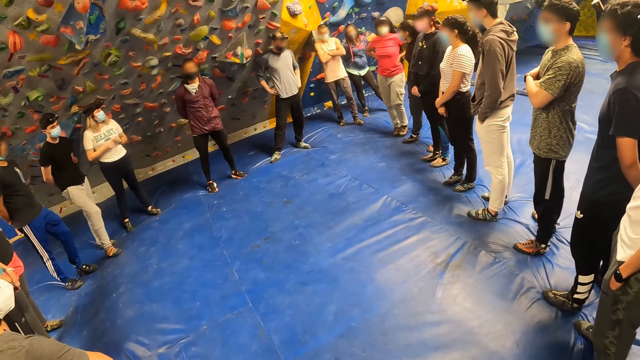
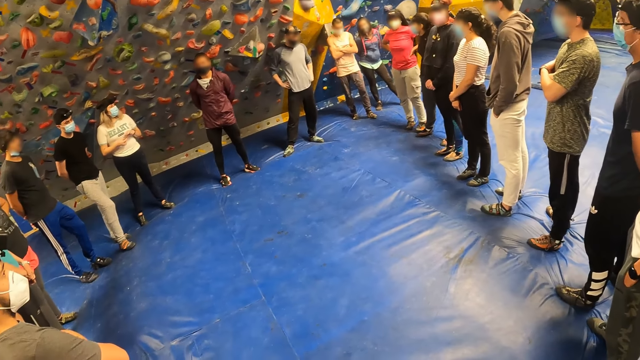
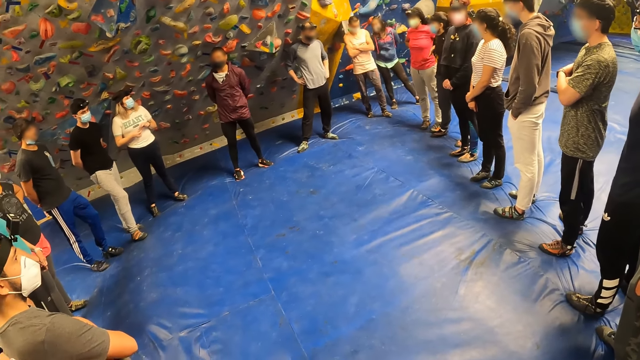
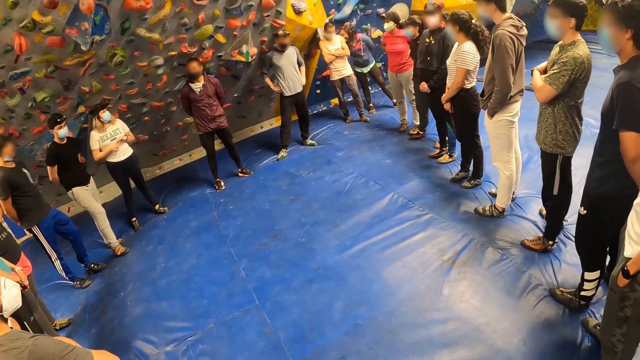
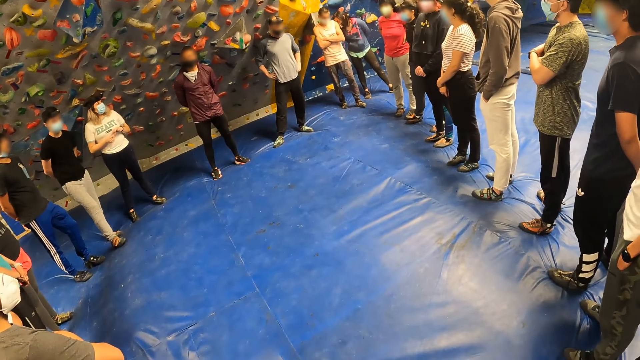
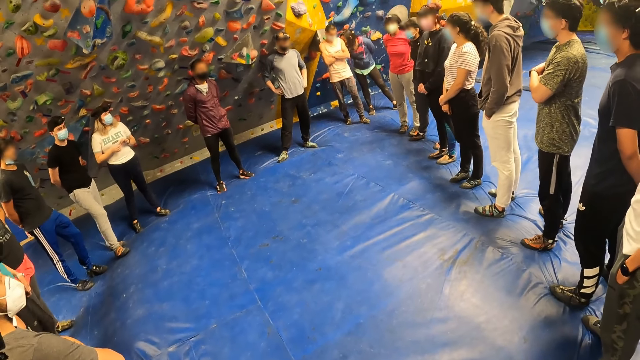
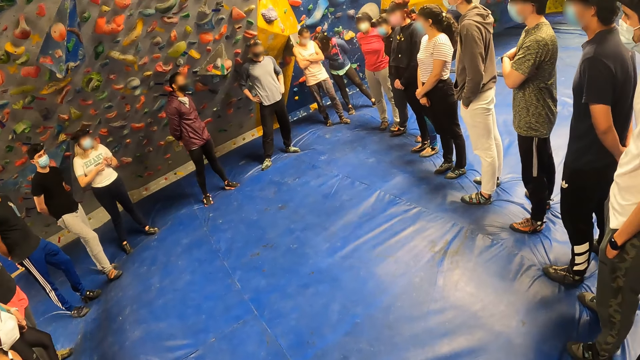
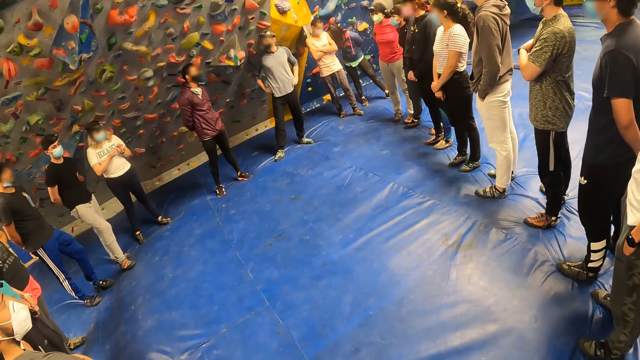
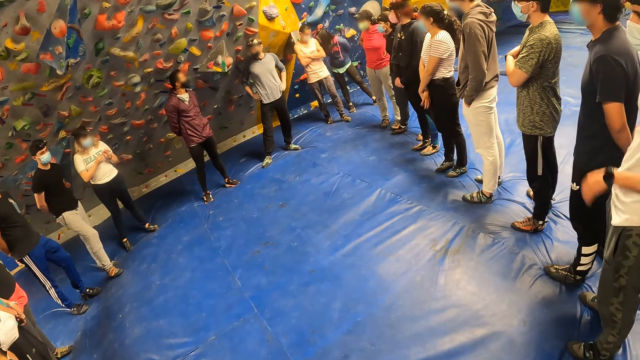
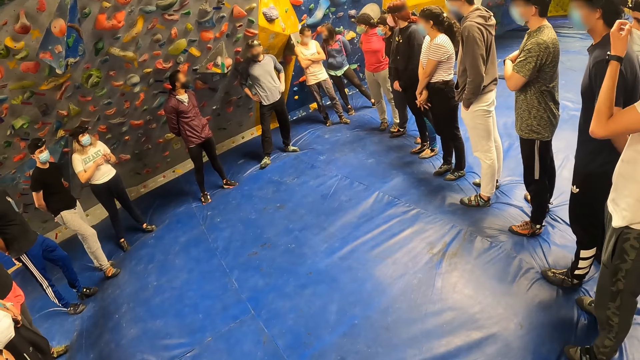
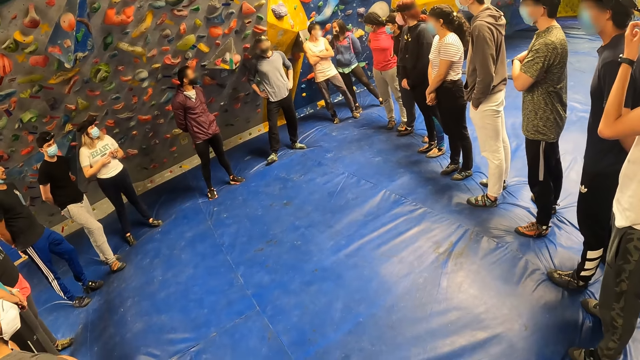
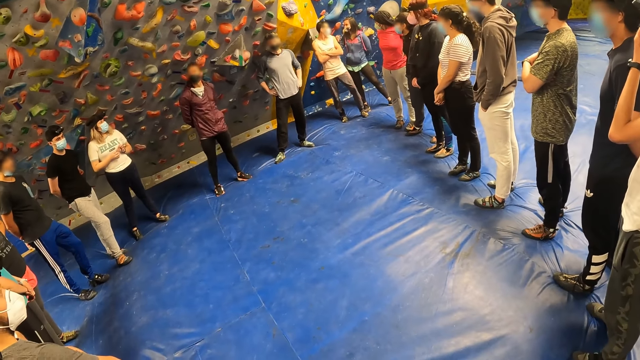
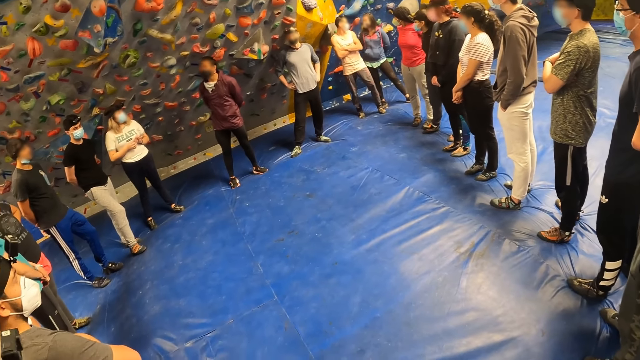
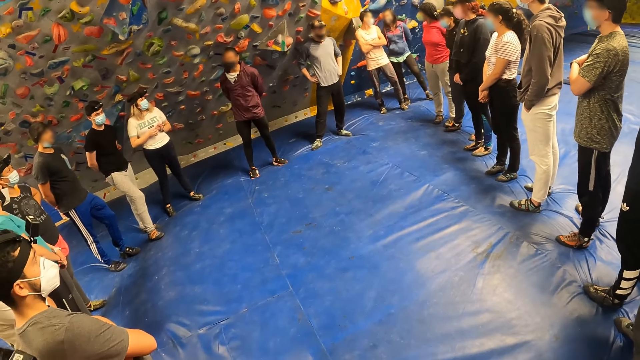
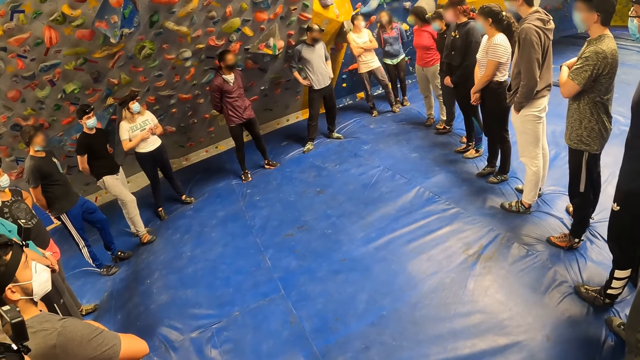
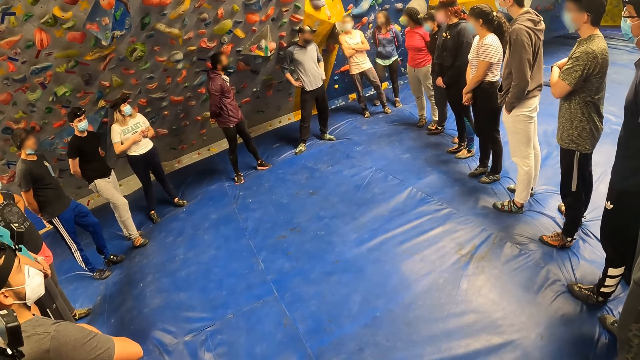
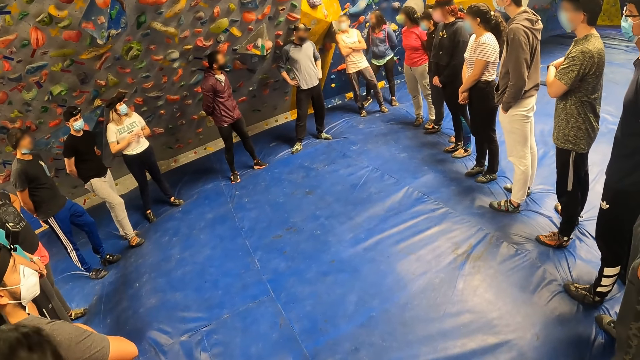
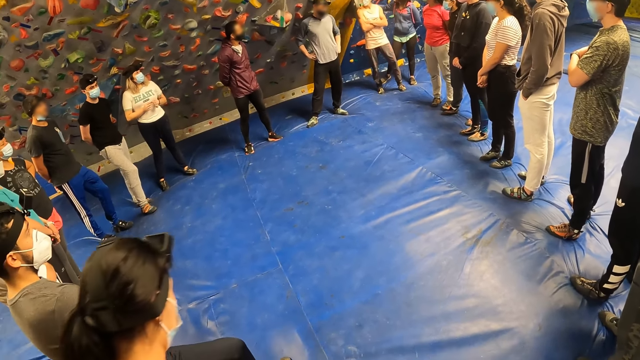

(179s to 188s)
The camera wearer looks around. A person moves hands.

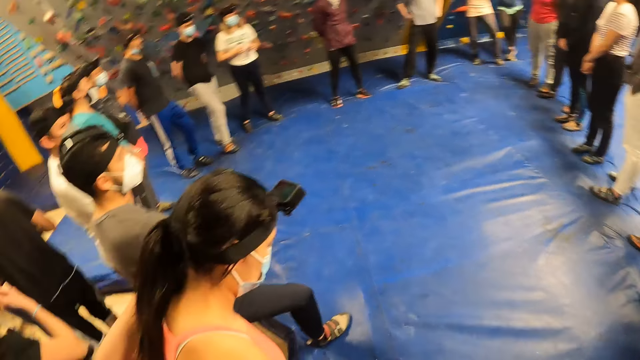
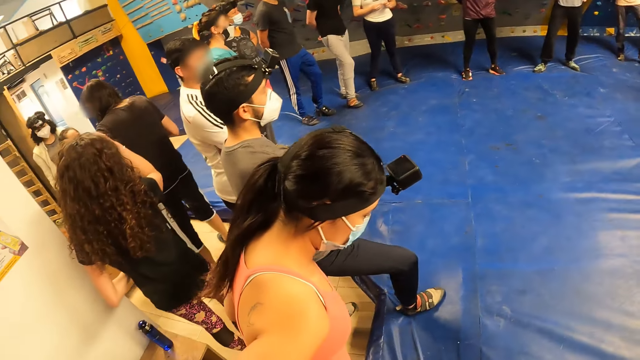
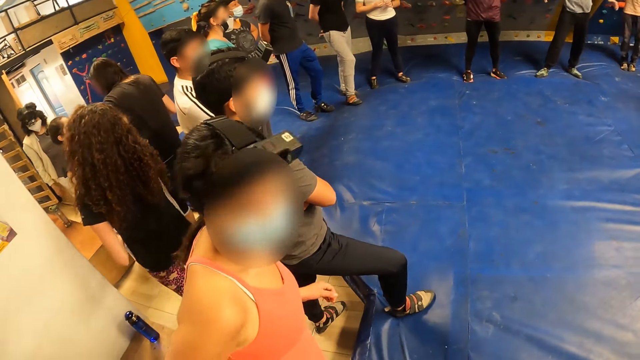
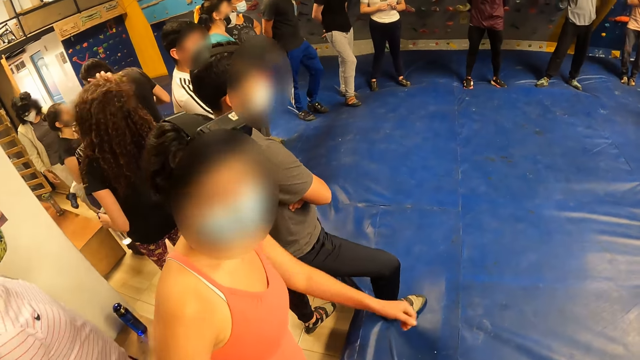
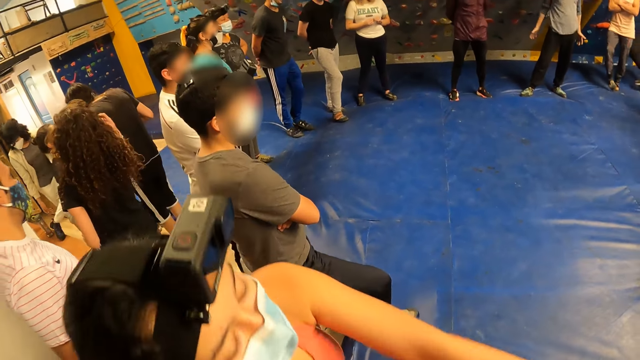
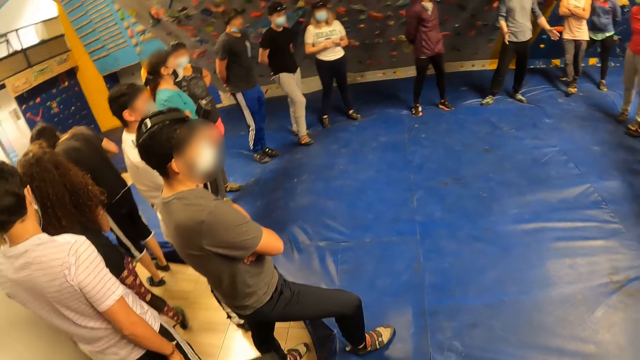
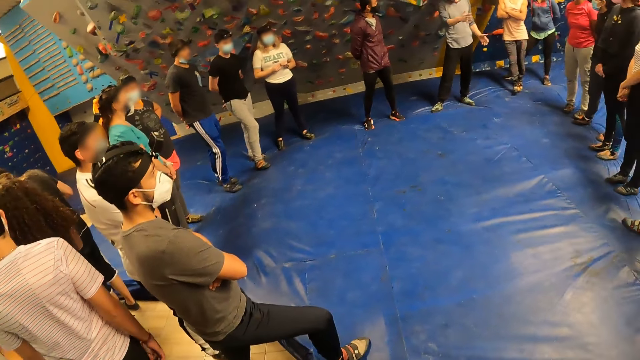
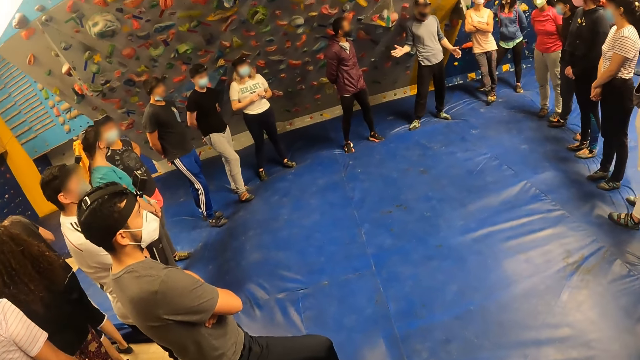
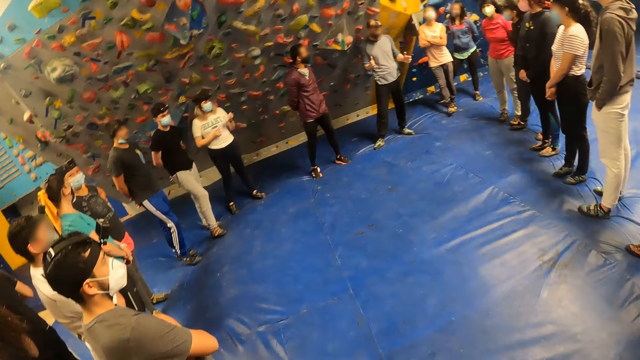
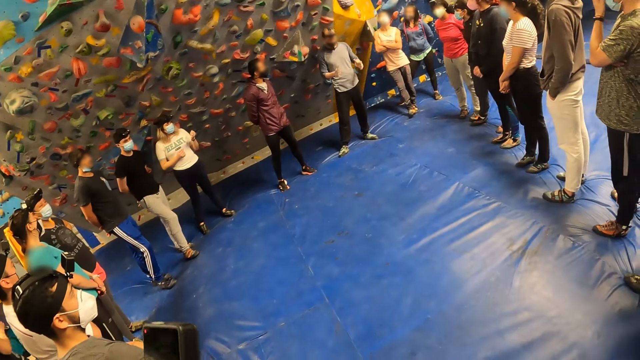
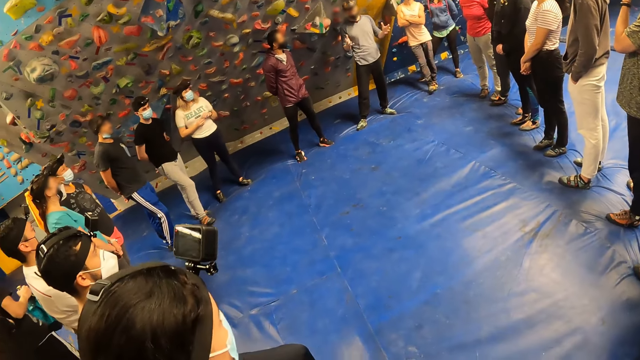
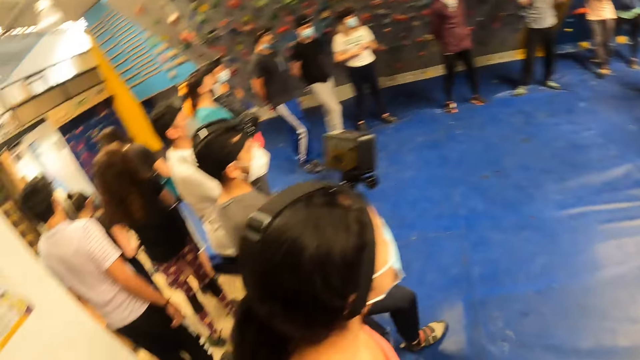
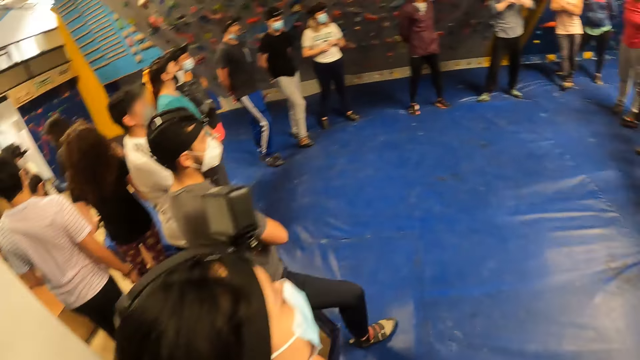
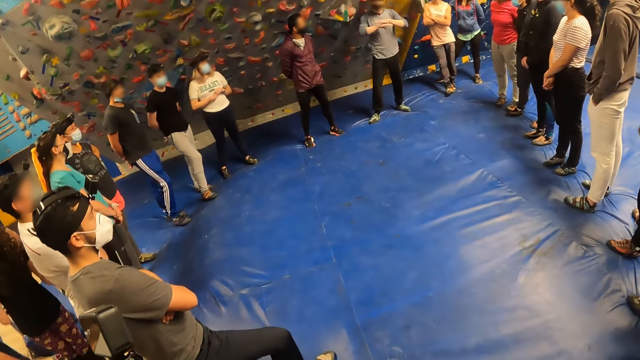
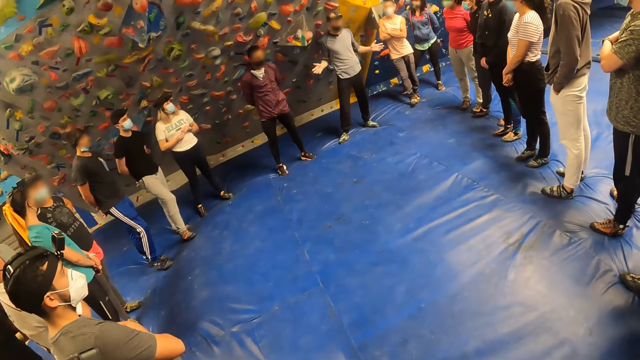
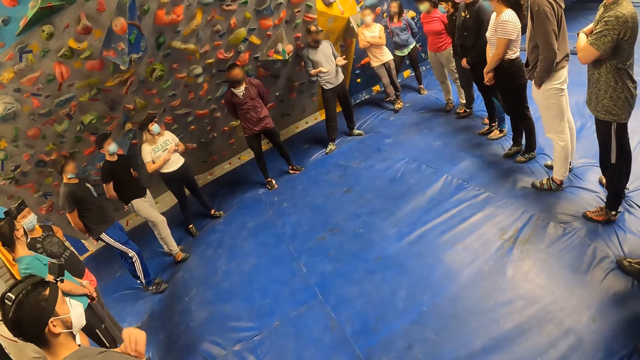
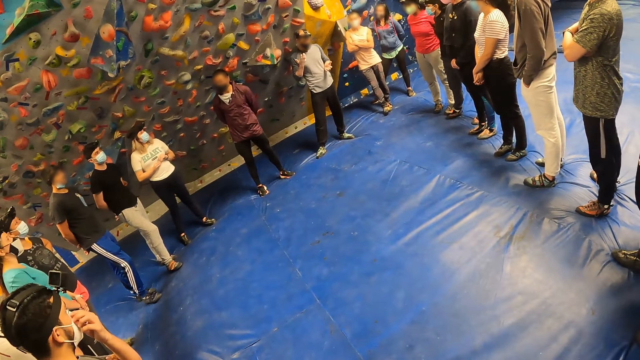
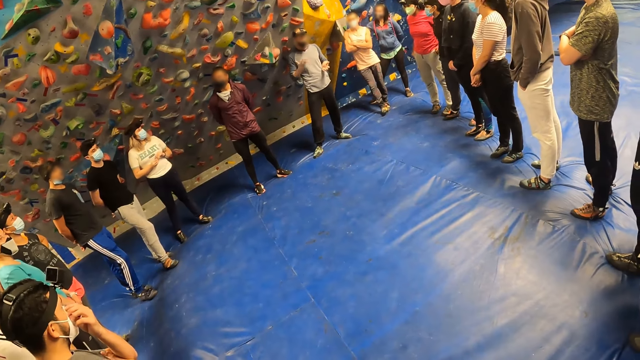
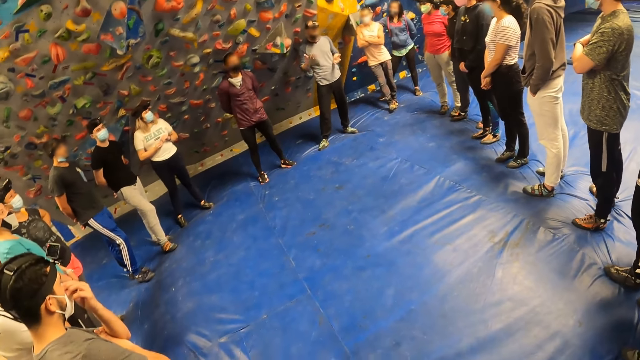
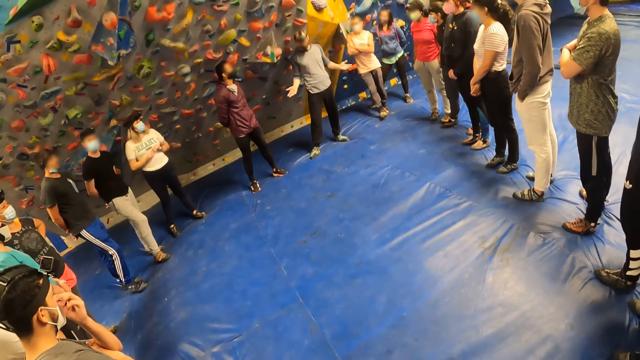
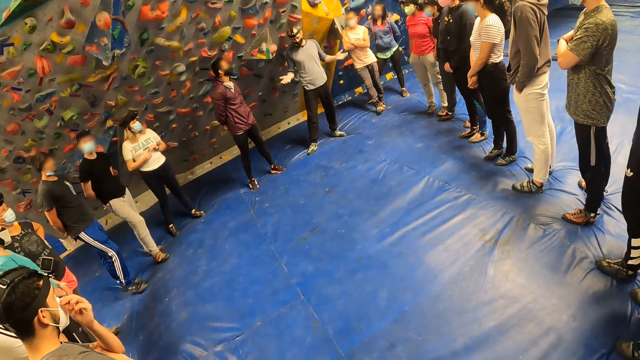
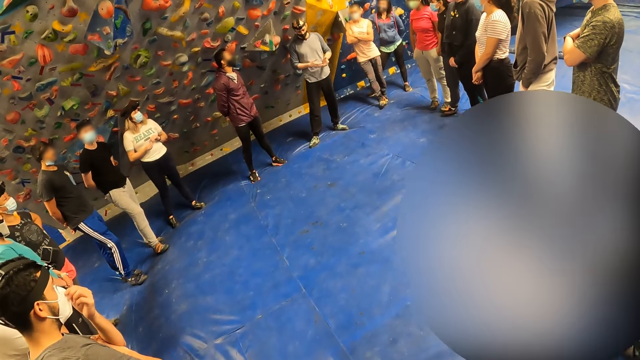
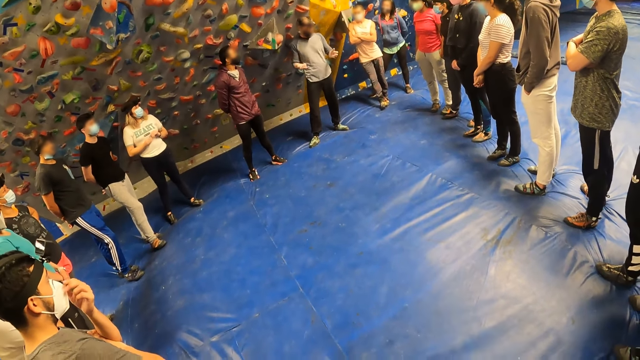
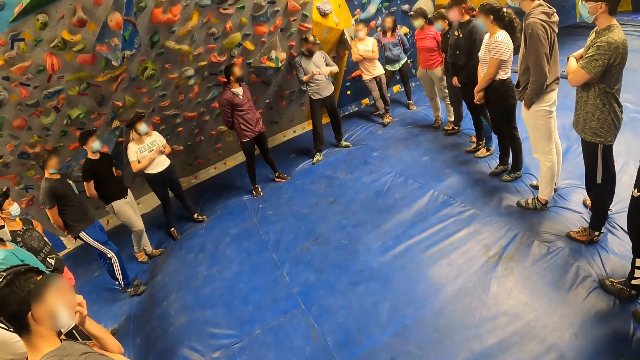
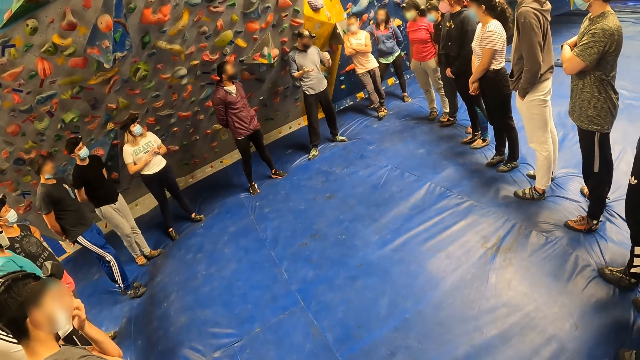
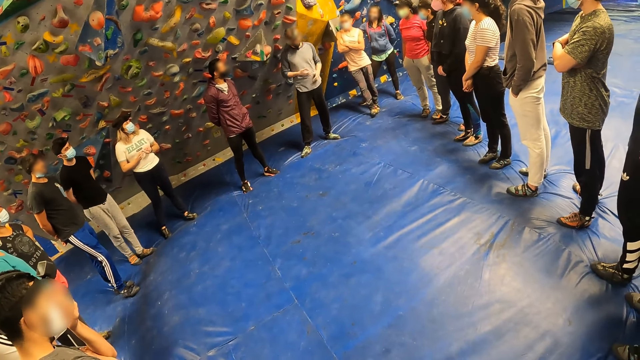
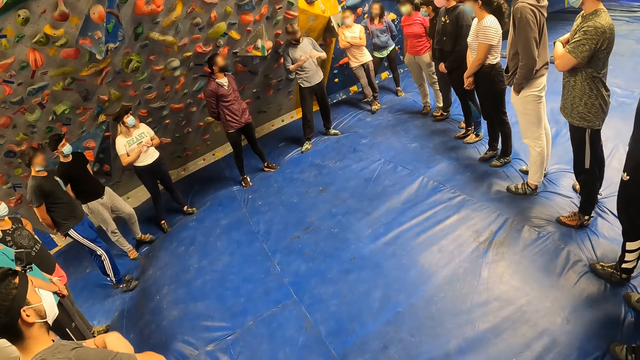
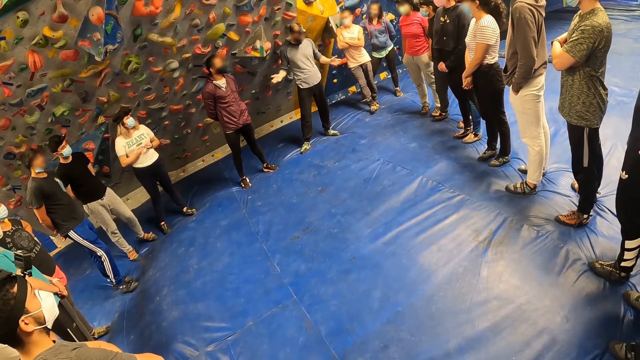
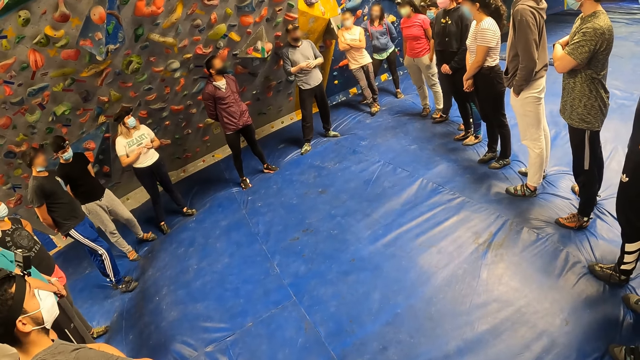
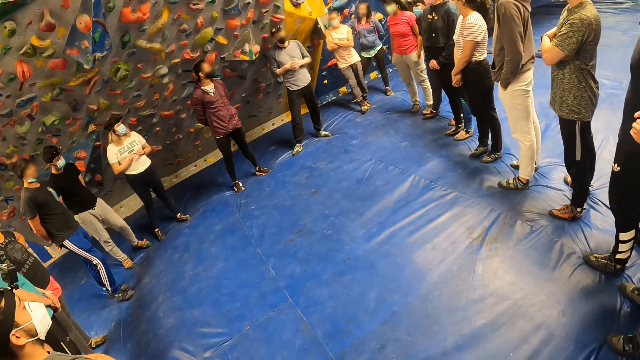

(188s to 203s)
A person walks around. Another person moves hands.
